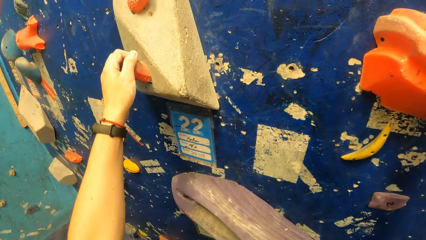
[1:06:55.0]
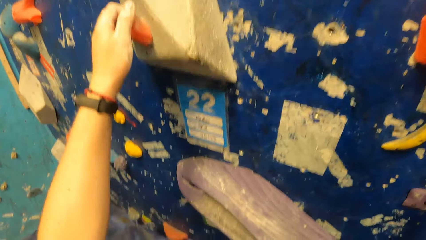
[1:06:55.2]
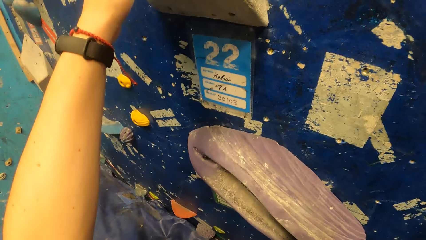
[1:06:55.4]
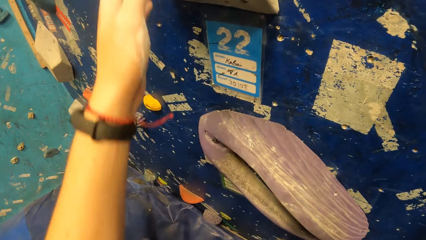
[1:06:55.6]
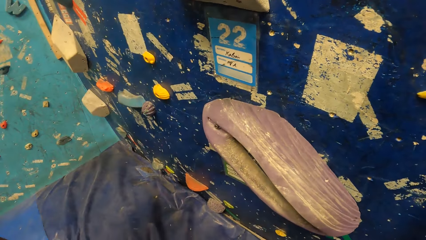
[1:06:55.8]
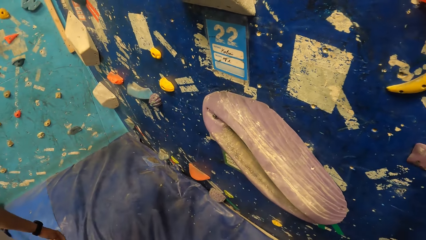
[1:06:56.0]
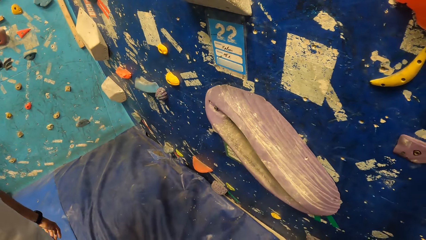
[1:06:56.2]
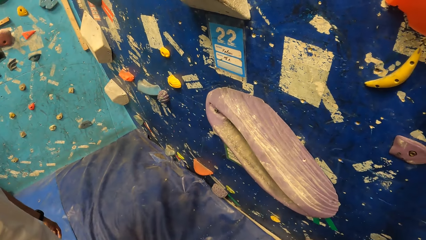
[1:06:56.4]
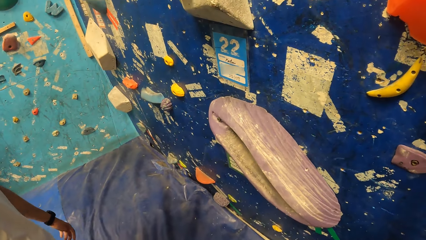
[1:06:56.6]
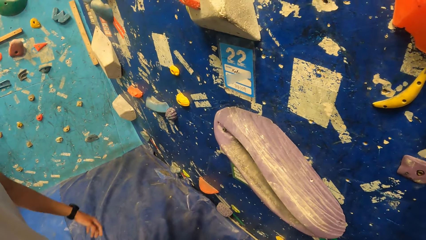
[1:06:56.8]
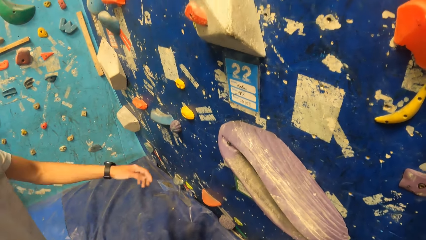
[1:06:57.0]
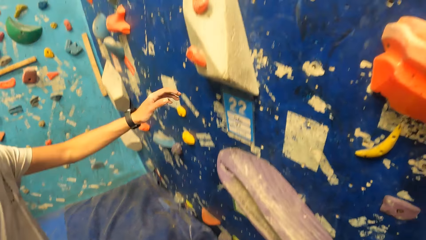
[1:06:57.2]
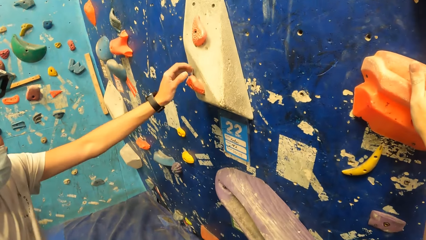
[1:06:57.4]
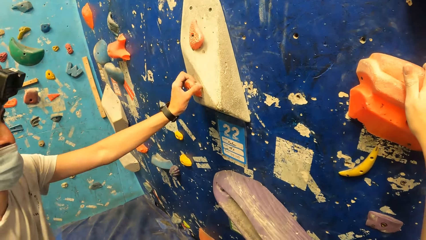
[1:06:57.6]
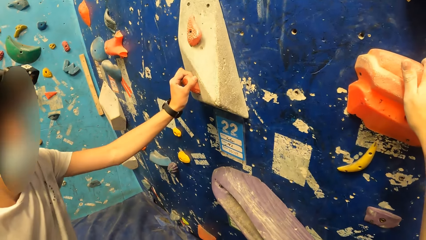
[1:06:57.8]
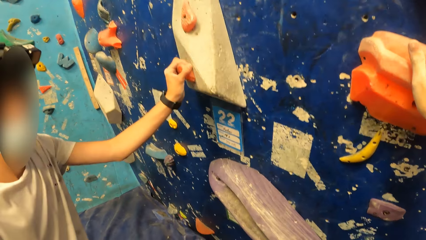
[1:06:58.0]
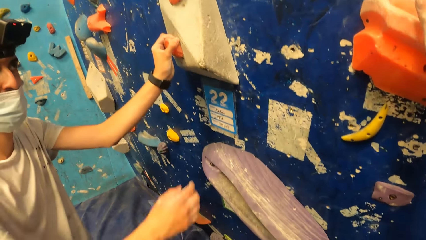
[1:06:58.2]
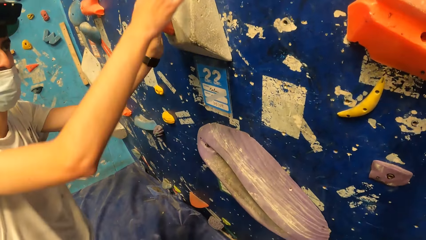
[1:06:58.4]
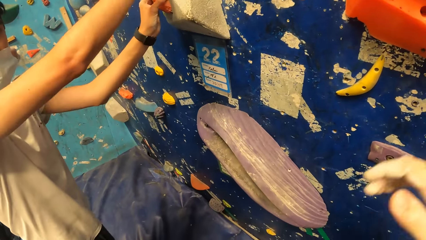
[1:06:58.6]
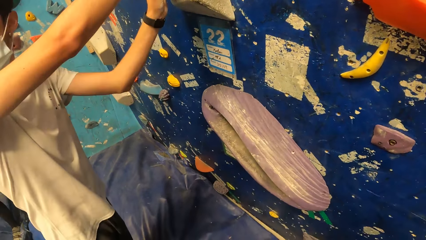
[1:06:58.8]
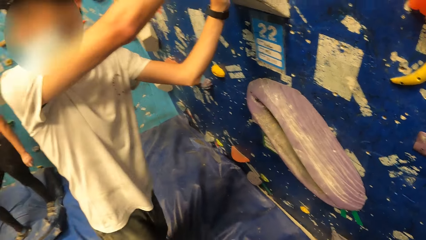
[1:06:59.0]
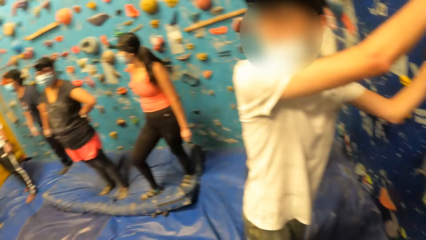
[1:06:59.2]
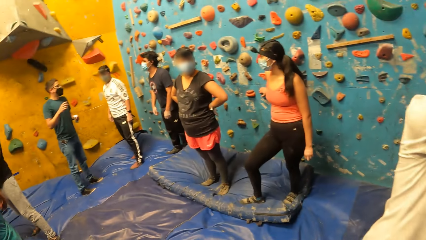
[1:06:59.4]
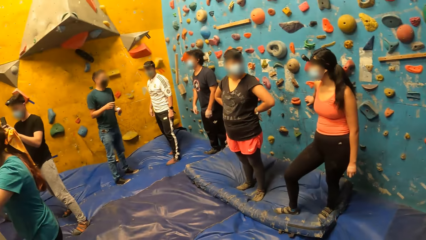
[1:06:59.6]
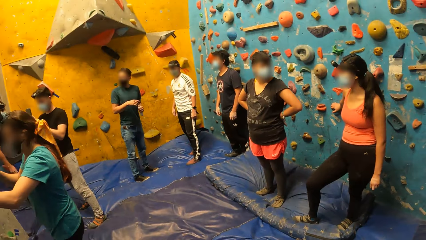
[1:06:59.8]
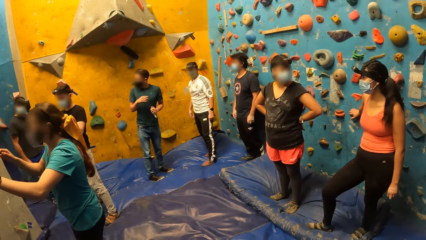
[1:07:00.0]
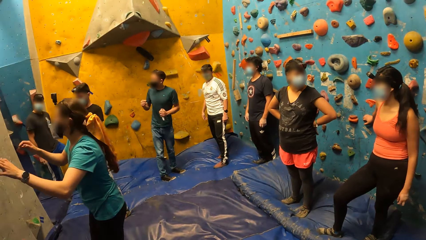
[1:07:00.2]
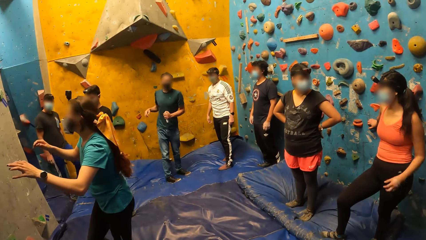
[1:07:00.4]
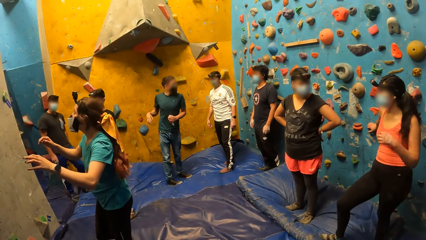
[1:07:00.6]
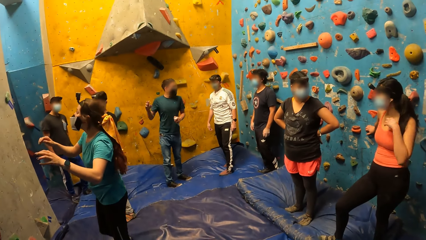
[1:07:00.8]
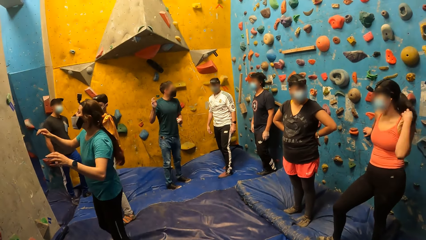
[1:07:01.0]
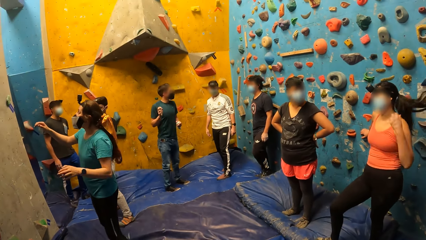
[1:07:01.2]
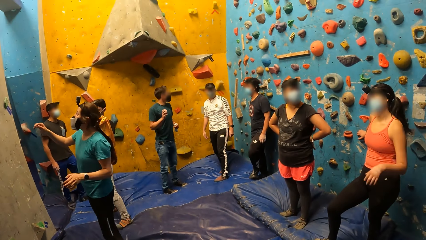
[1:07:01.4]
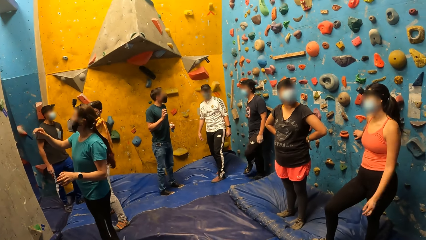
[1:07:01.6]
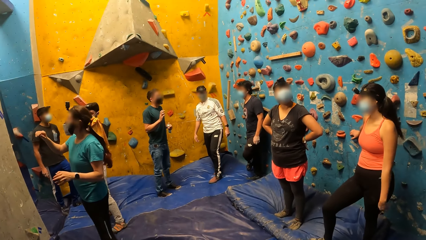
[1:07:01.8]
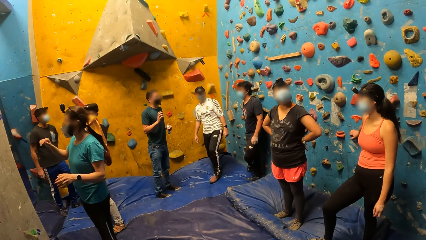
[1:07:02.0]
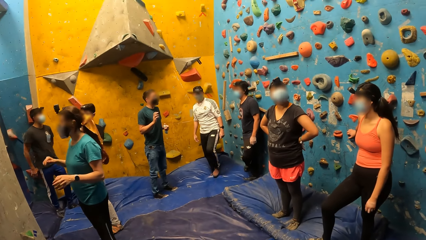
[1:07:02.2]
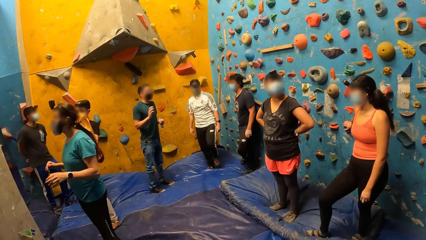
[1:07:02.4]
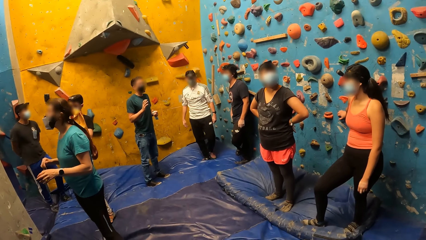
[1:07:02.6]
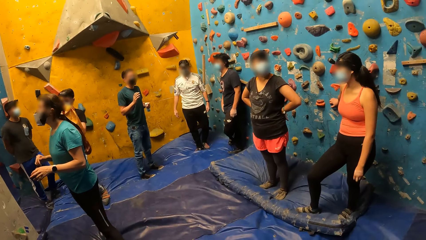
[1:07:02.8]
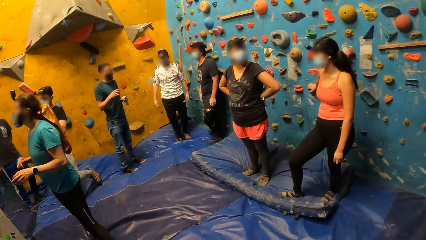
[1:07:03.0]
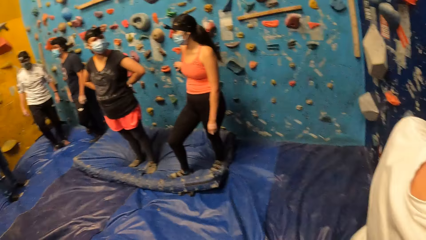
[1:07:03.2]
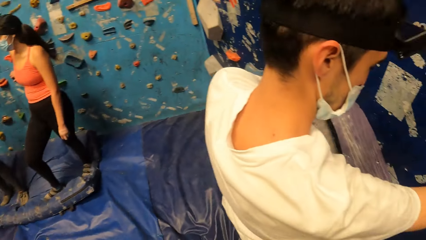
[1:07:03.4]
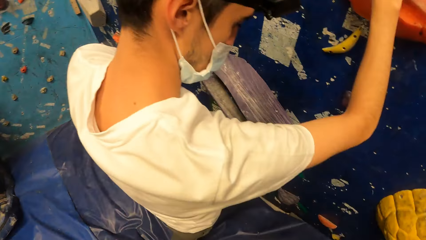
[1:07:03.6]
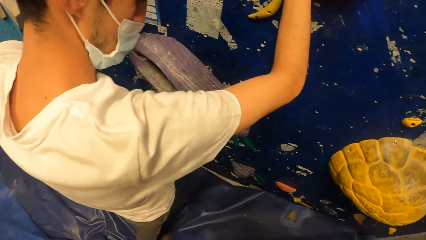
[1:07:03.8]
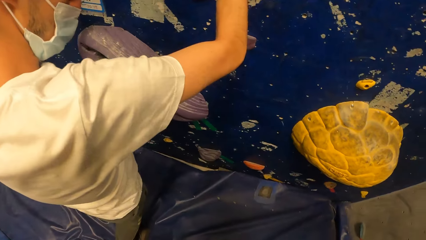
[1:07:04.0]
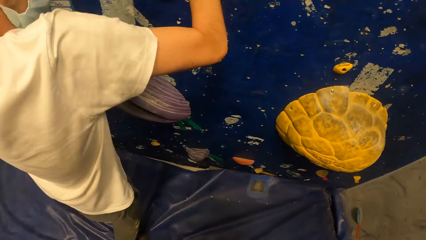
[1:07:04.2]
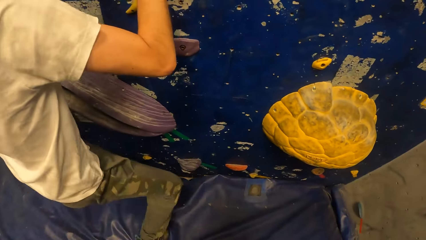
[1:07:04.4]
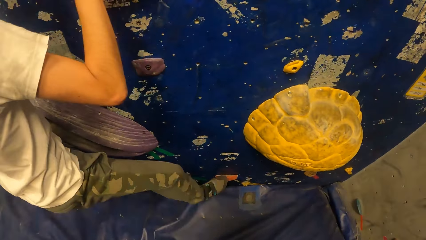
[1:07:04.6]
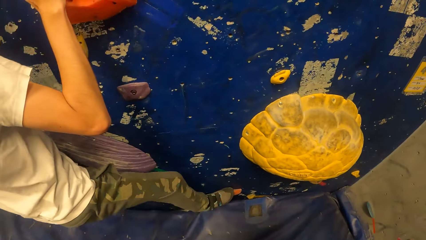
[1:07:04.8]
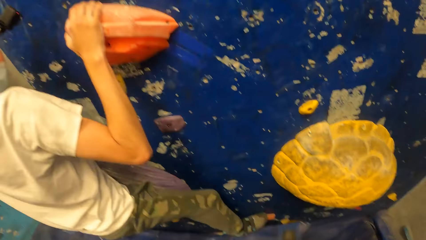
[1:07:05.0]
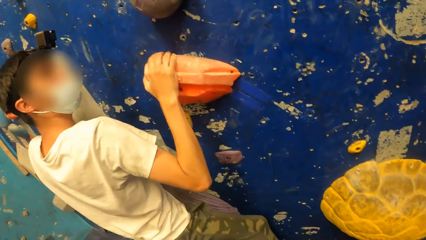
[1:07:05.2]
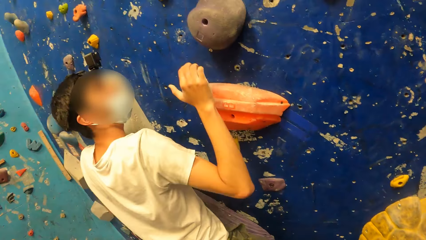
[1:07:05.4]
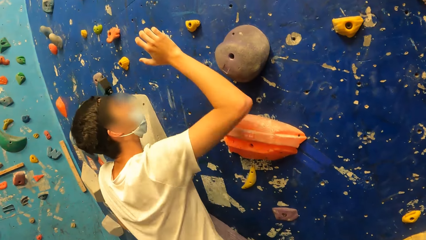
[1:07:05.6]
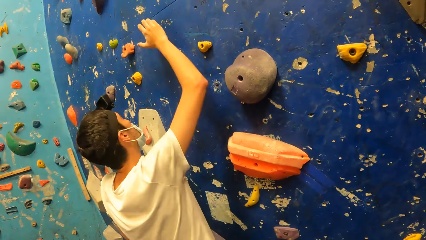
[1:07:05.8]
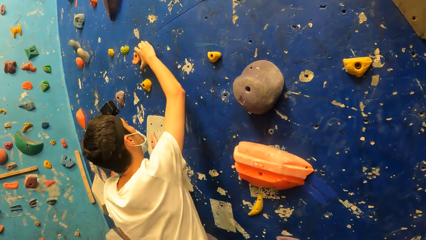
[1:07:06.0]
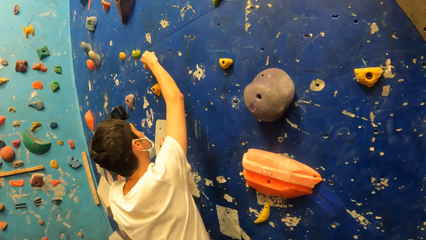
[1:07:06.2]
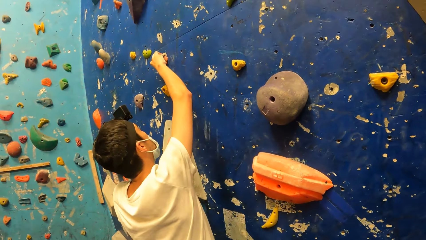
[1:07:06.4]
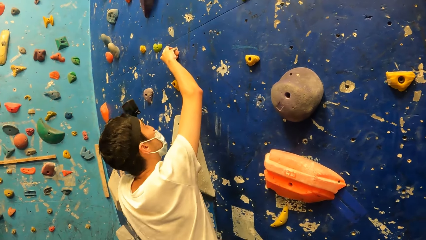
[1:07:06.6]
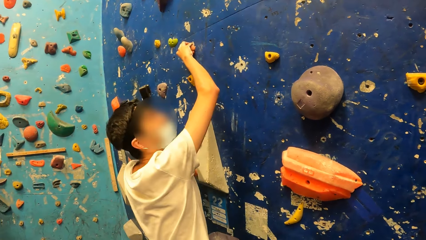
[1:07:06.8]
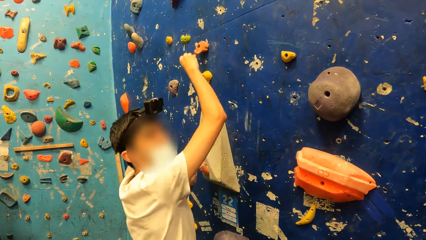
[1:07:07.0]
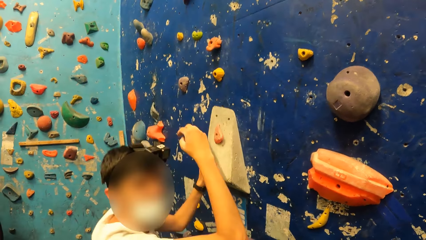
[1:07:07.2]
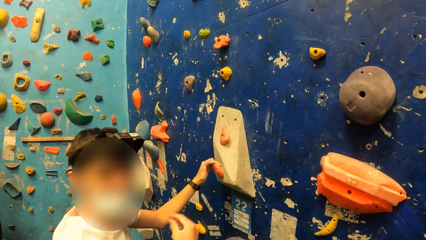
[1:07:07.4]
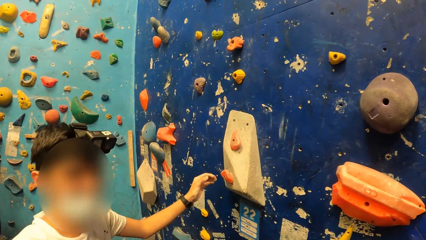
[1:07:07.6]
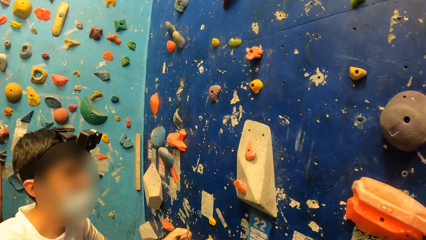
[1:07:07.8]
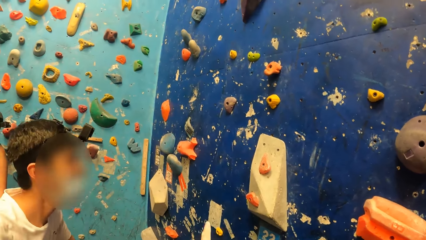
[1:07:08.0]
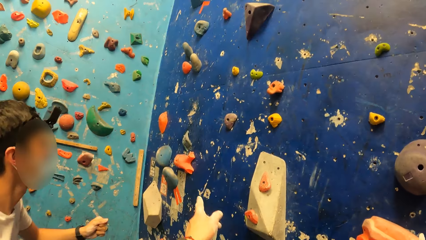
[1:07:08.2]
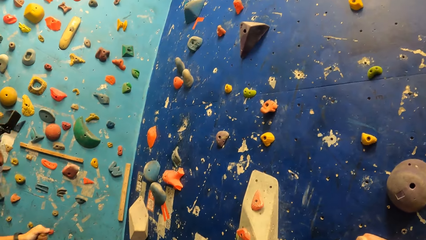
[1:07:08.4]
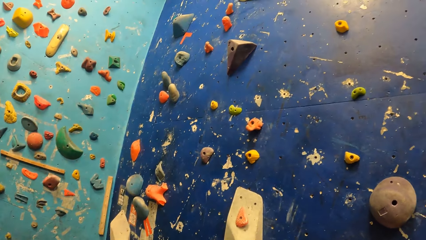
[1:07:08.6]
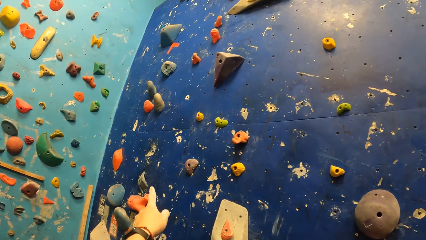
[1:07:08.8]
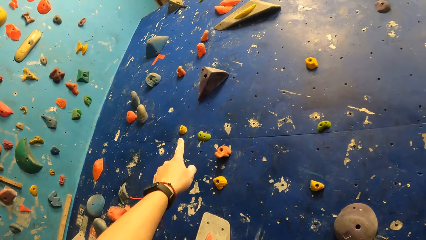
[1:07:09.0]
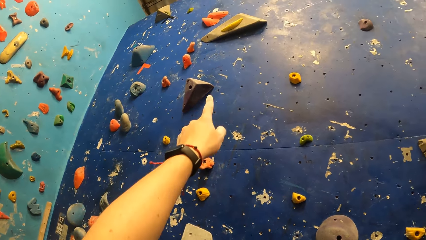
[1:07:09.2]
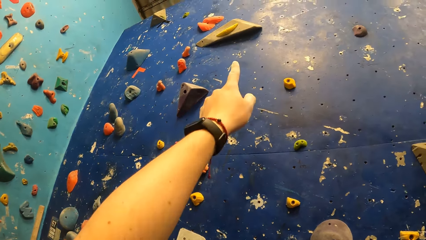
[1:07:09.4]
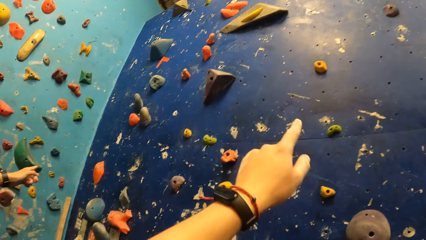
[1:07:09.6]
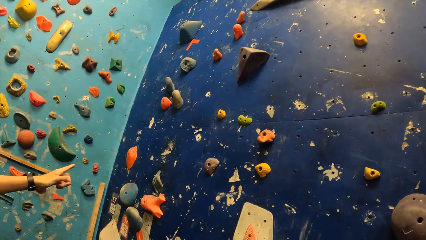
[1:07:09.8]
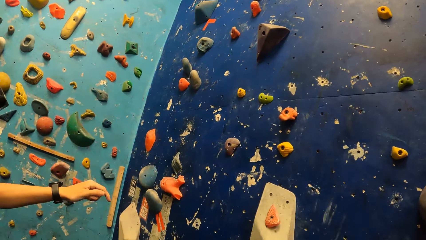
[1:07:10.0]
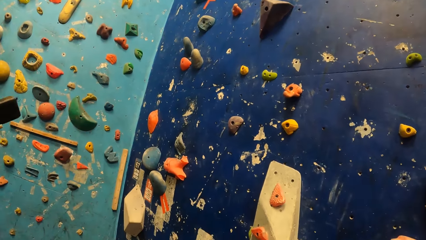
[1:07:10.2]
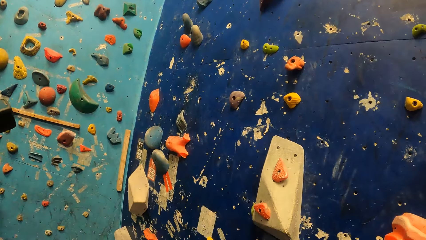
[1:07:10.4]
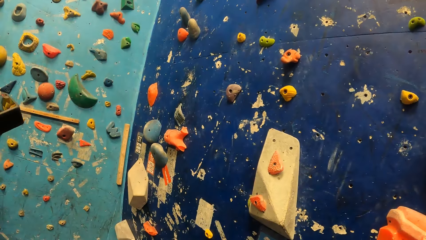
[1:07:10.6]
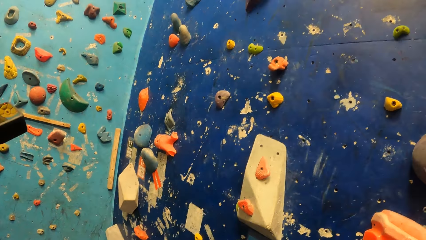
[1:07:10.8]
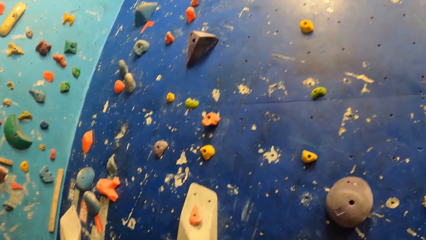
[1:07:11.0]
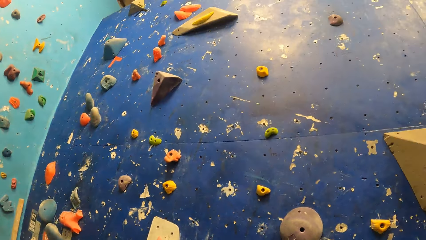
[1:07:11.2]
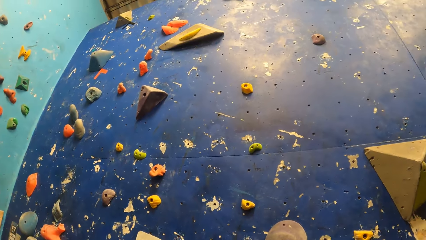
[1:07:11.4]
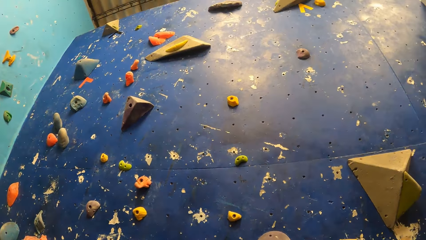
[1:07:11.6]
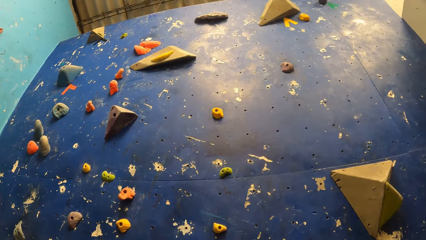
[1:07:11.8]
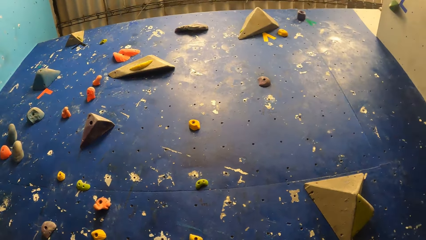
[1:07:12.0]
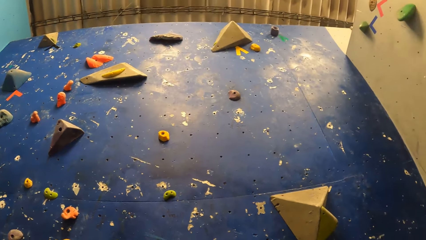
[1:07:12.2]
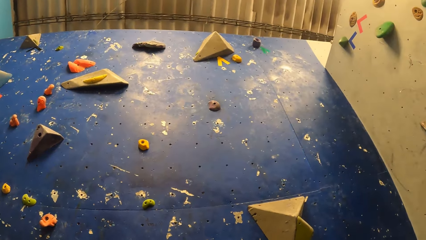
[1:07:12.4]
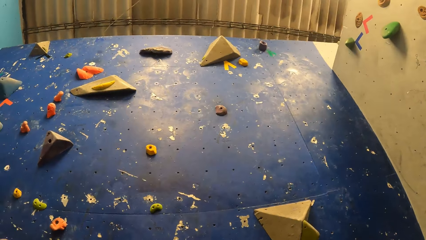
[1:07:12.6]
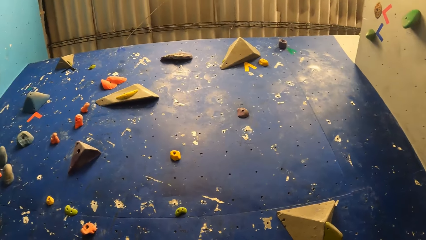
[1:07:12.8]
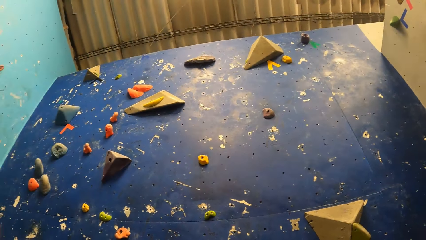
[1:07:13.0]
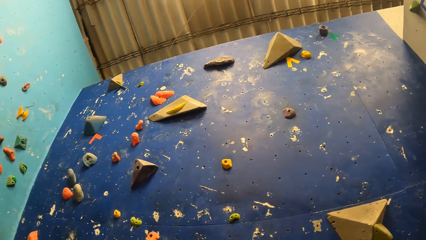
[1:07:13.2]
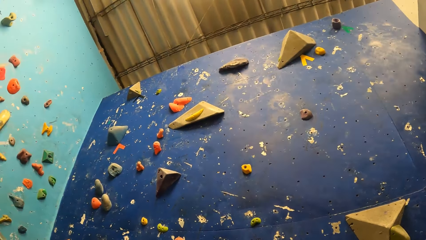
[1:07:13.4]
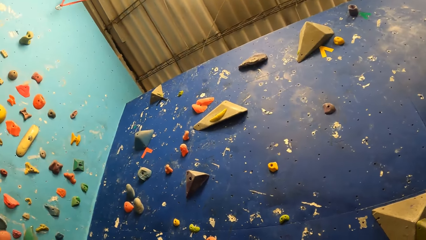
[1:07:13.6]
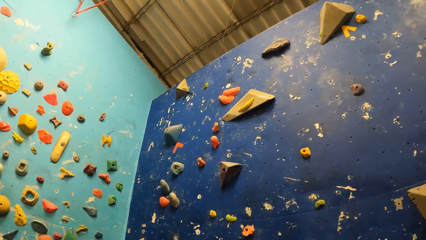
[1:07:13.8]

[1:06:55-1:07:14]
The camera wearer comes down from the bouldering wall. He pulls his hand off the hook. A man holds a boulder on the bouldering wall with his left hand. The camera wearer pulls his hand off the hook. The man turns around. The camera wearer walks around the room. Another man gestures his hand. A woman pushes her hair behind. The camera wearer walks around the room. The first man climbs the bouldering wall. He holds a hook. He comes down from the bouldering wall and pulls his hand off the hook. He pulls his hand off the hook again. The camera wearer gestures his hand. He looks at the climbing board.
